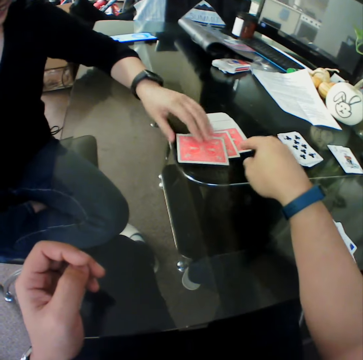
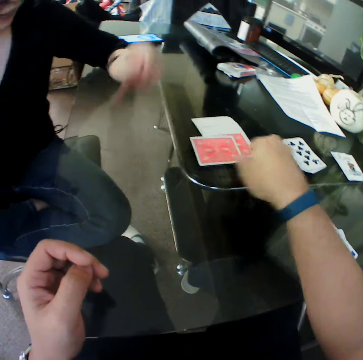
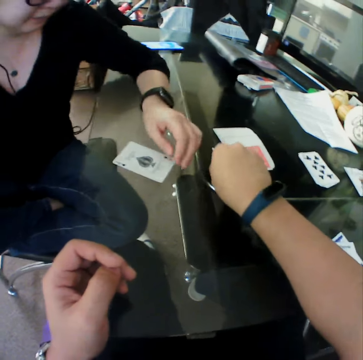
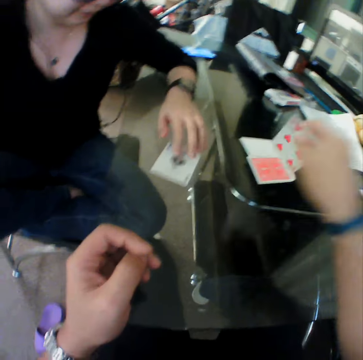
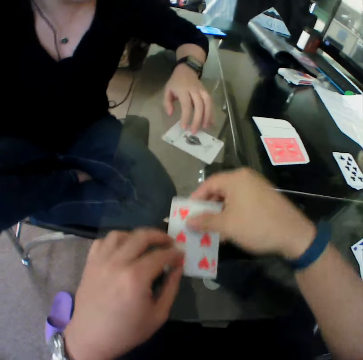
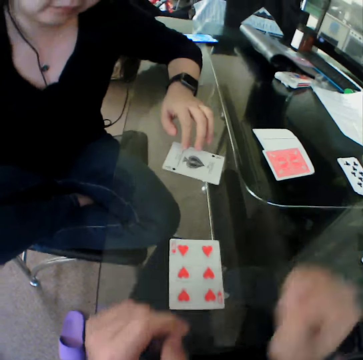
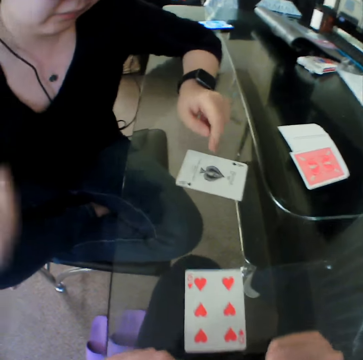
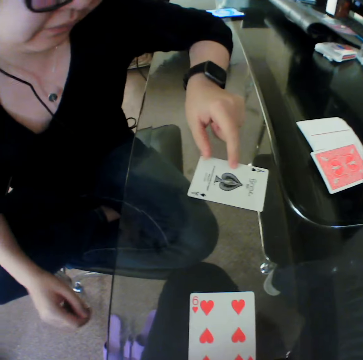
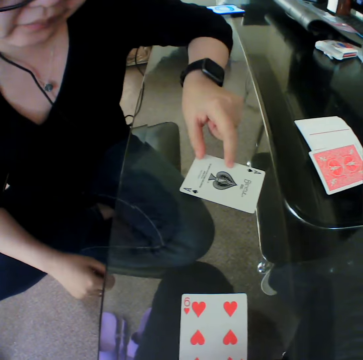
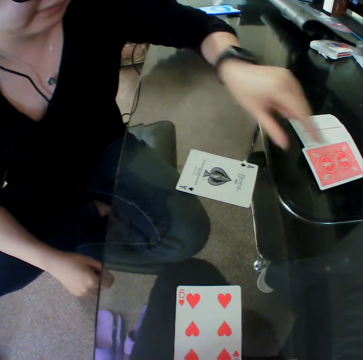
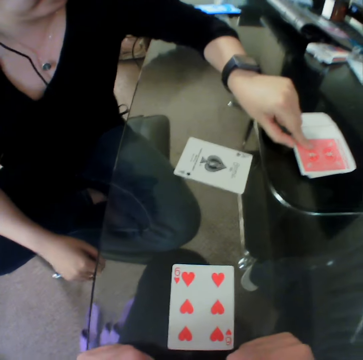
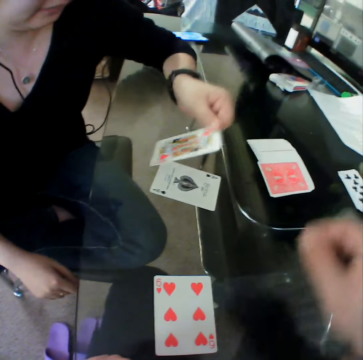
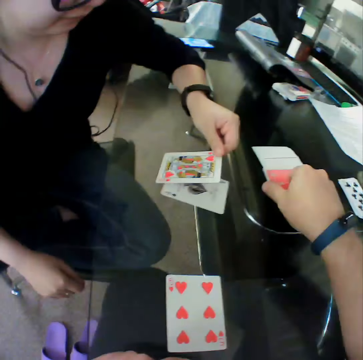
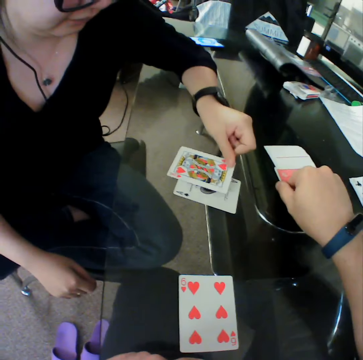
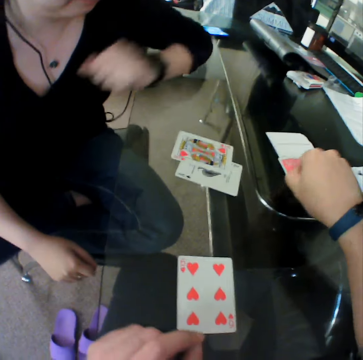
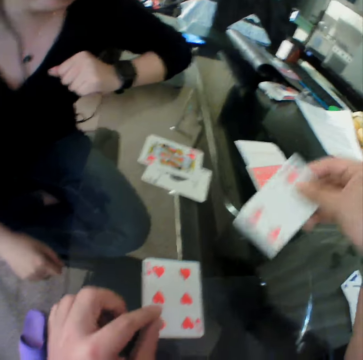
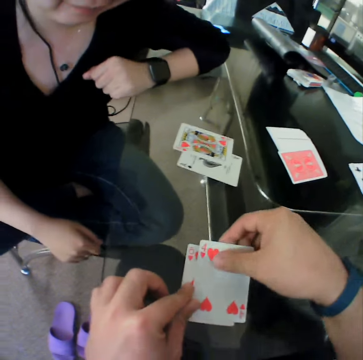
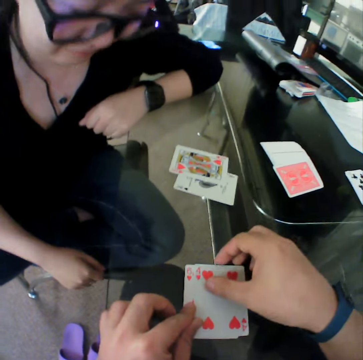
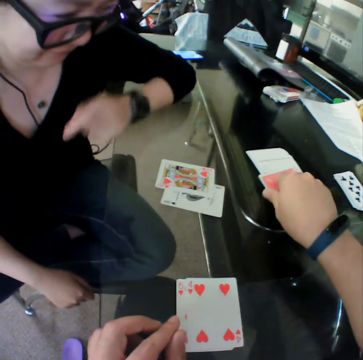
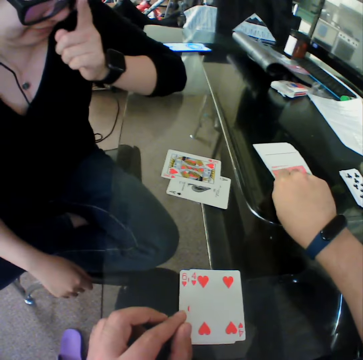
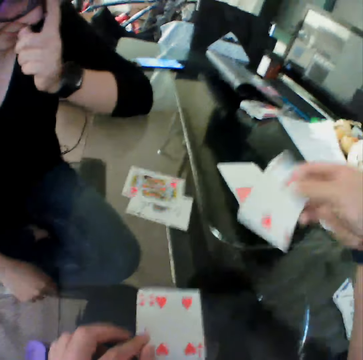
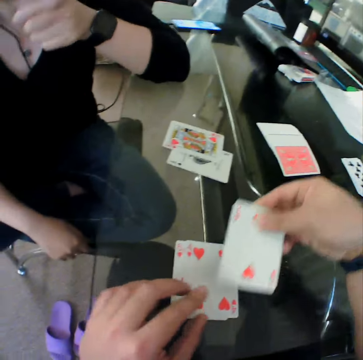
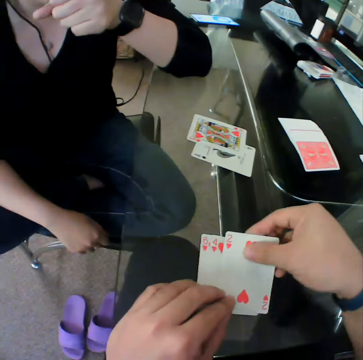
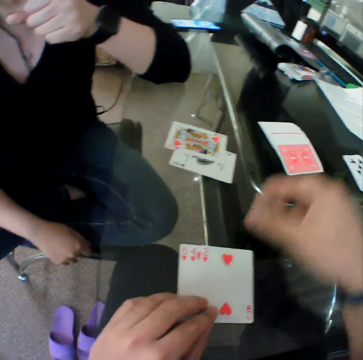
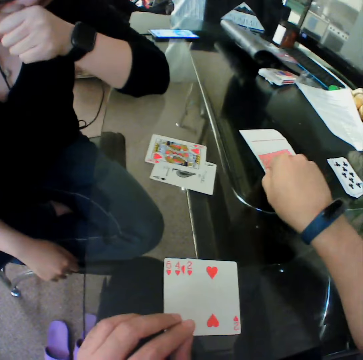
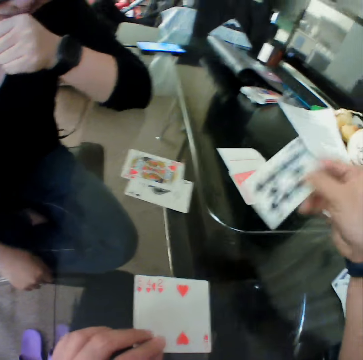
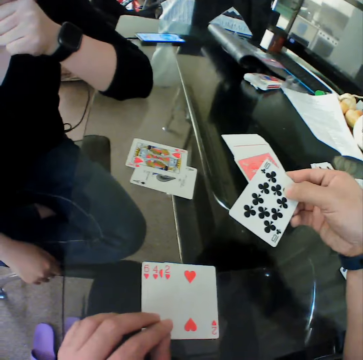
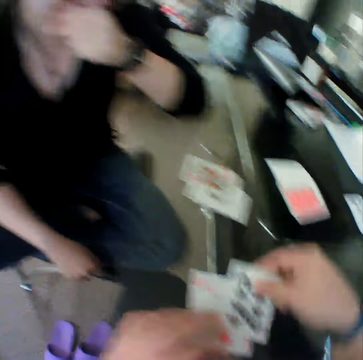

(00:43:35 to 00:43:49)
A woman picks a card from the table. The camera wearer picks a card from the table. The woman drops the card on the table. The woman picks a card. The camera wearer drops the card on the table. The woman picks a card from the table. The camera wearer picks a card from the table. The woman drops the card on the table. The camera wearer drops the card on the table. They pick a card from the table. They drop the card on the table. They pick a card from the table.

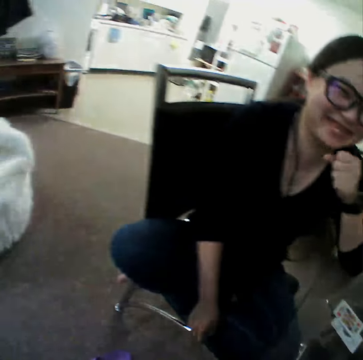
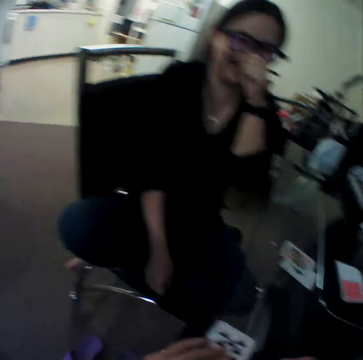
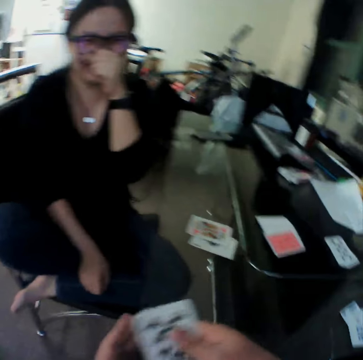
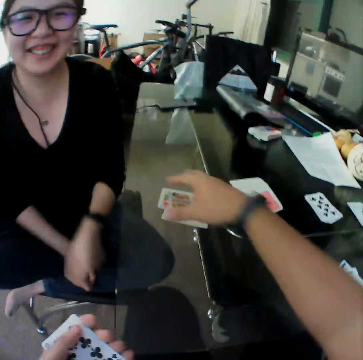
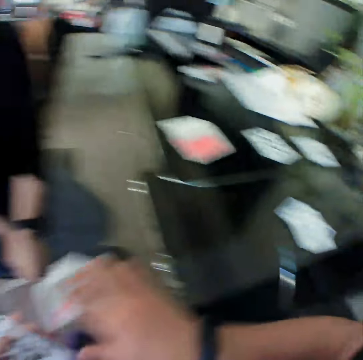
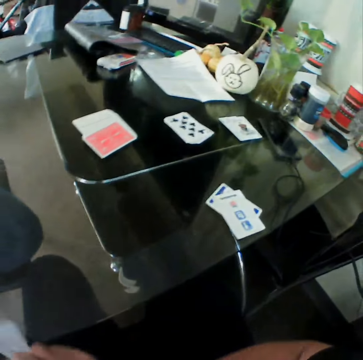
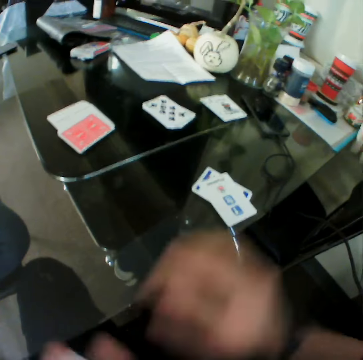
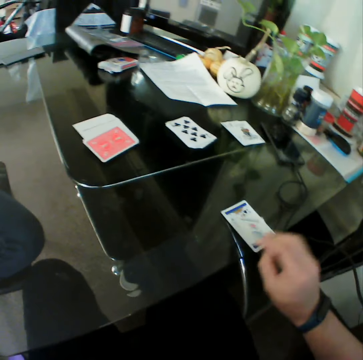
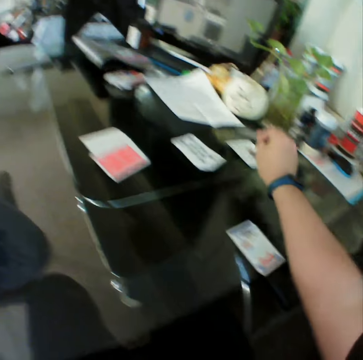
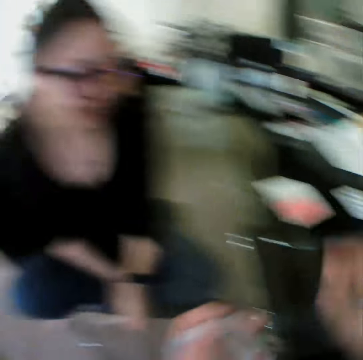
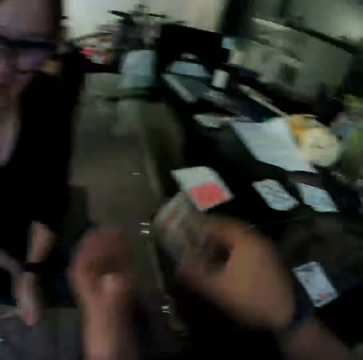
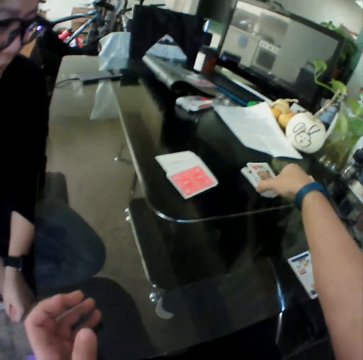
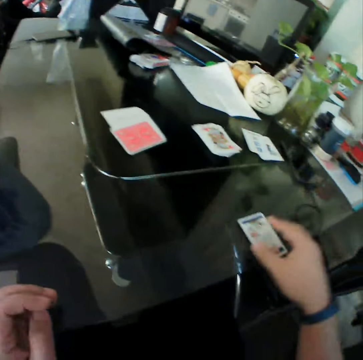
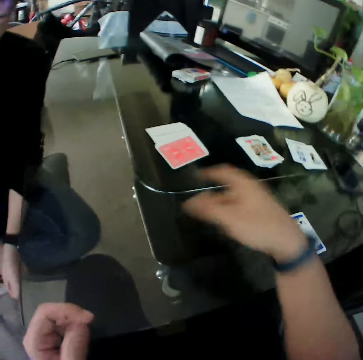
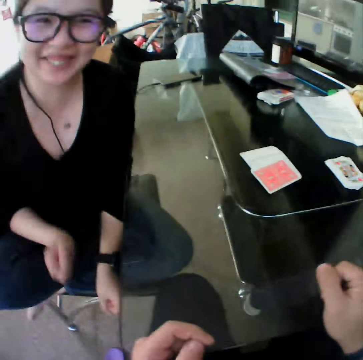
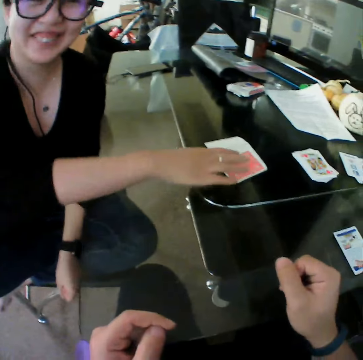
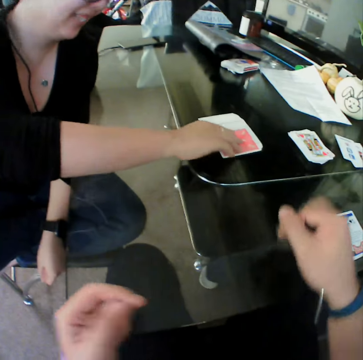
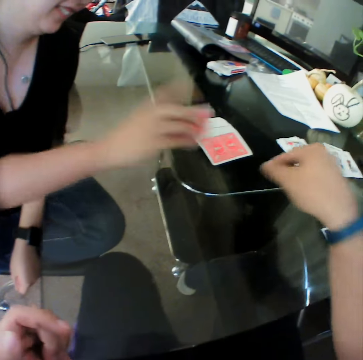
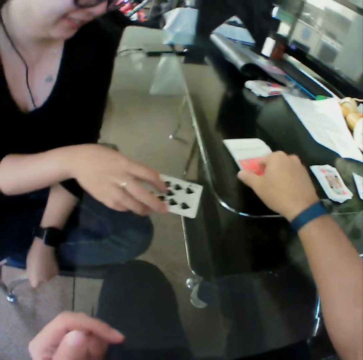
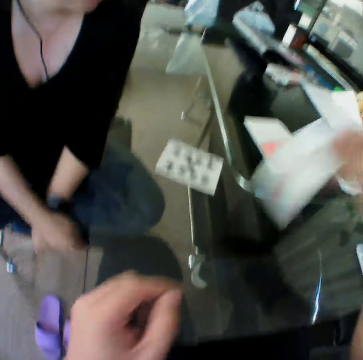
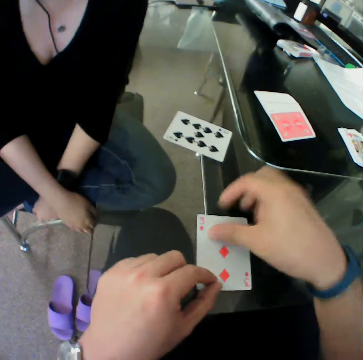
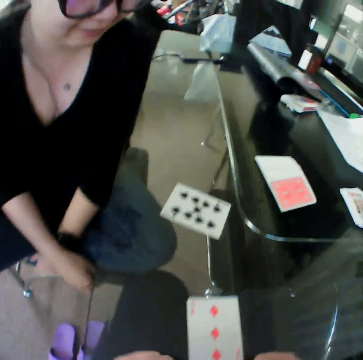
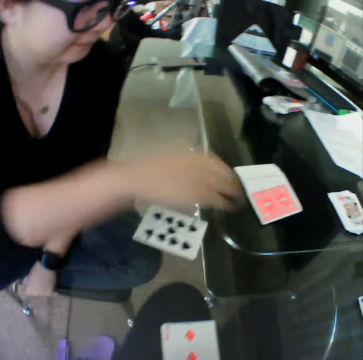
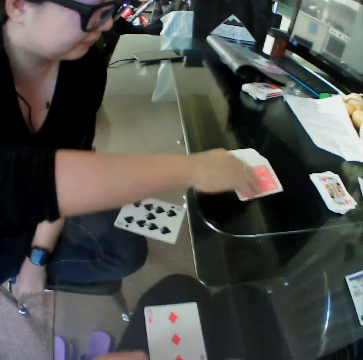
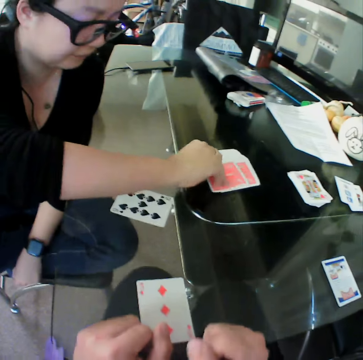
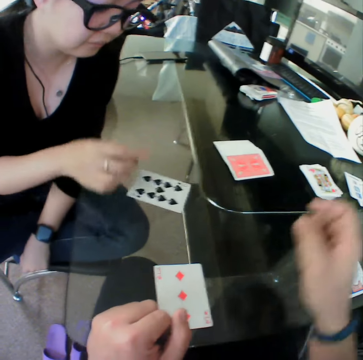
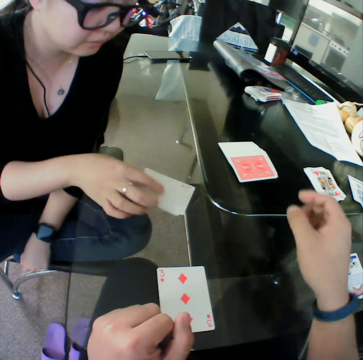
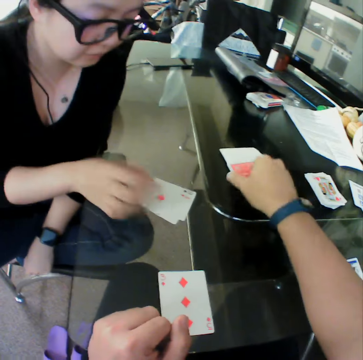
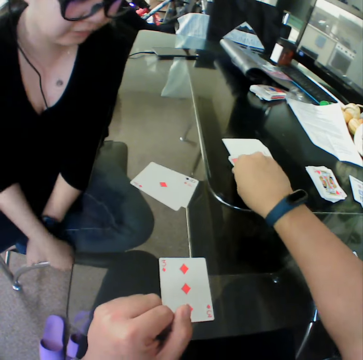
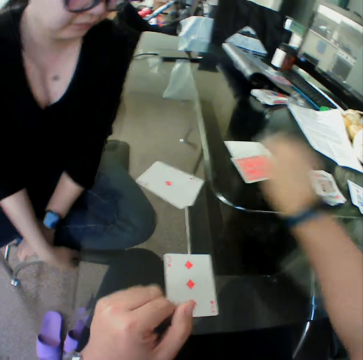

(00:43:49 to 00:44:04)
The camera wearer drops the card on the table. He picks the cards from the table with his left hand. He picks the cards from the table with his right hand. He picks a card from the table. He drops the card on the table. He moves the cards to his right hand. He drops the cards on the table. He arranges the cards on the table. A woman picks a card from the table. The woman drops the card on the table. The camera wearer picks a card from the table. He drops the card on the table. The woman picks a card from the table. The woman drops the card on the table. The camera wearer picks a card from the table.

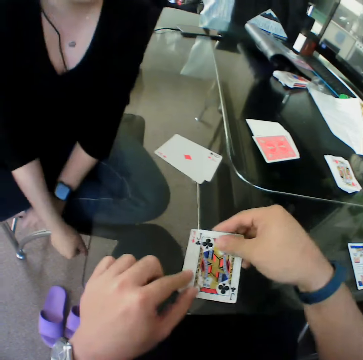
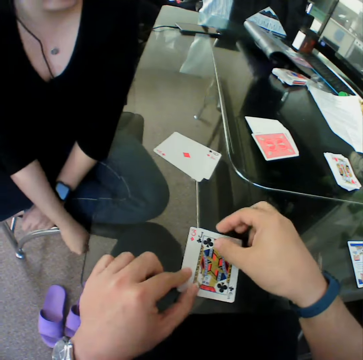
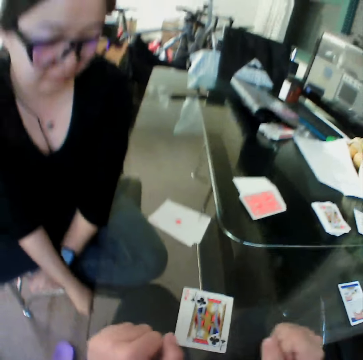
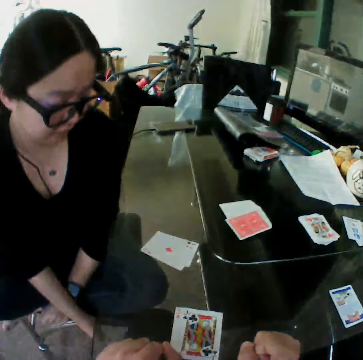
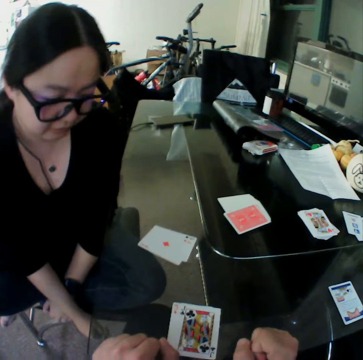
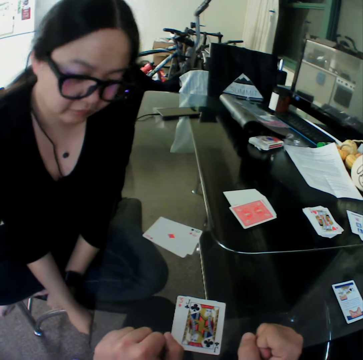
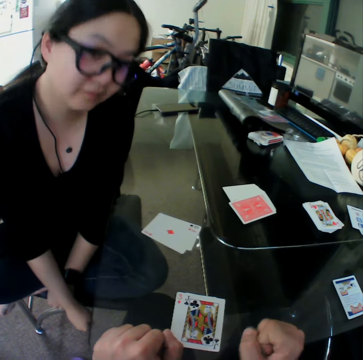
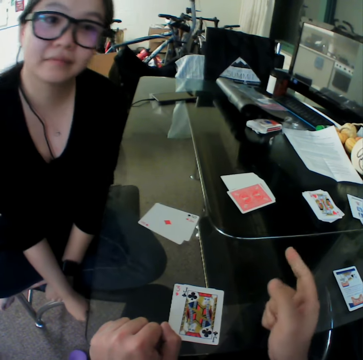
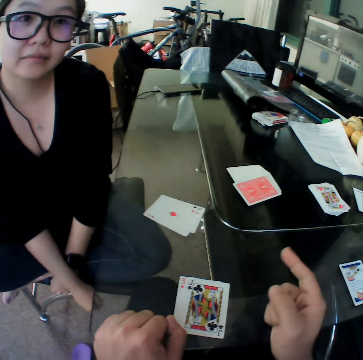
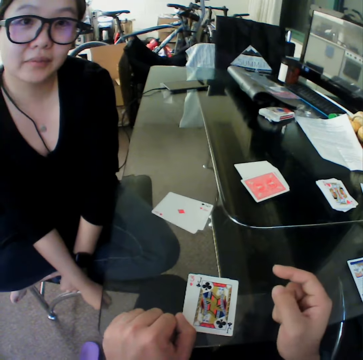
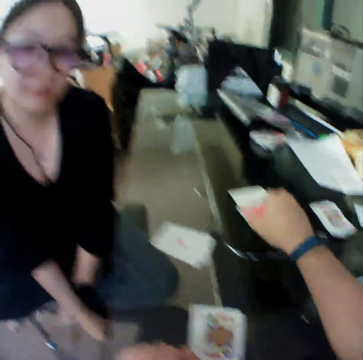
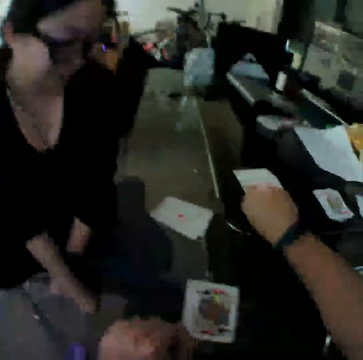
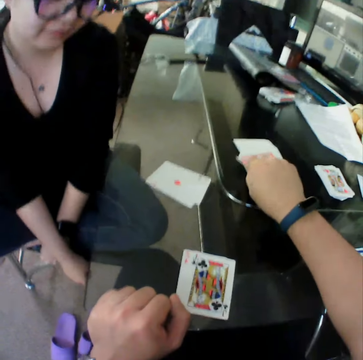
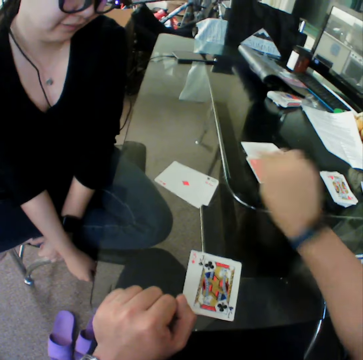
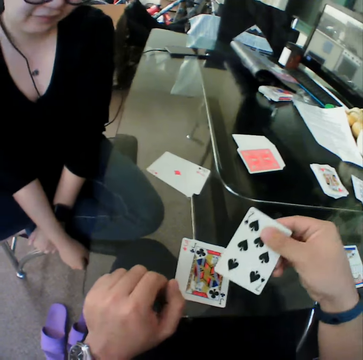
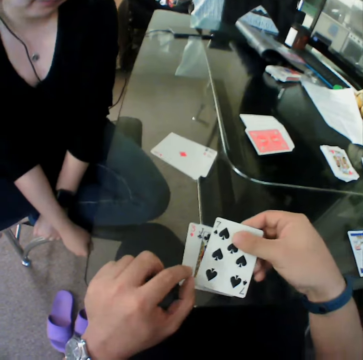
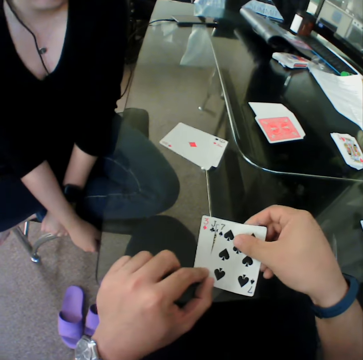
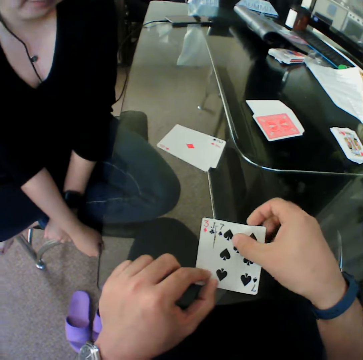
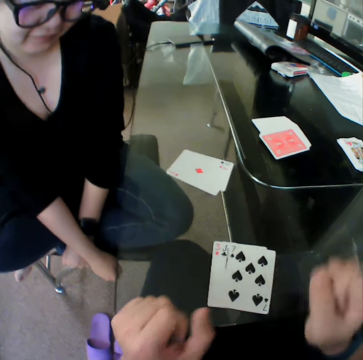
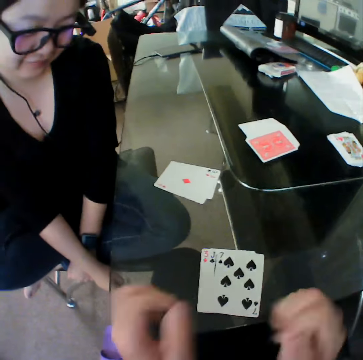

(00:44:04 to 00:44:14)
The camera wearer drops the card on the table. They pick a card from the table. They drop the card on the table.
